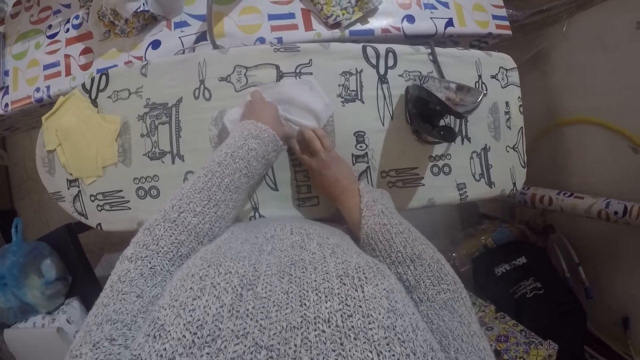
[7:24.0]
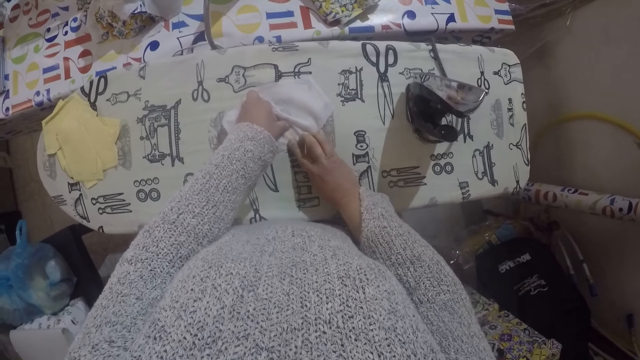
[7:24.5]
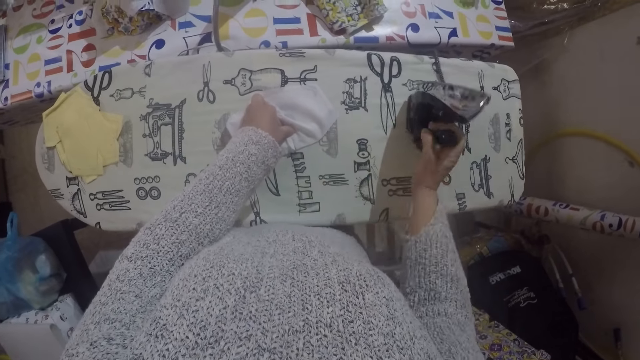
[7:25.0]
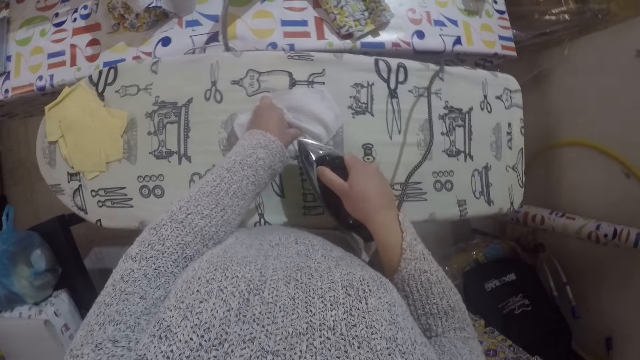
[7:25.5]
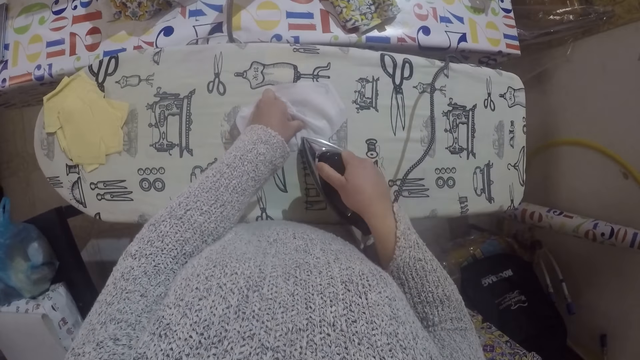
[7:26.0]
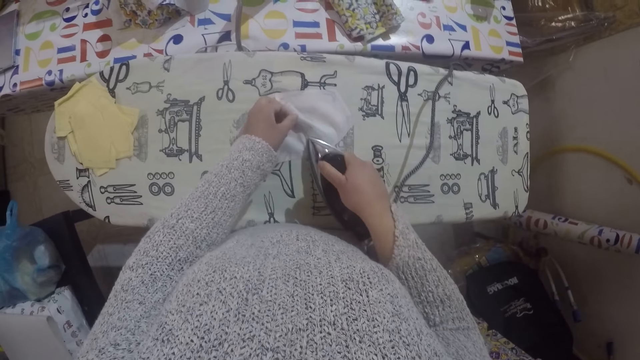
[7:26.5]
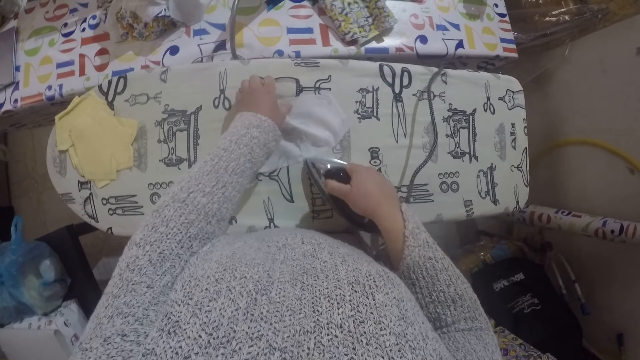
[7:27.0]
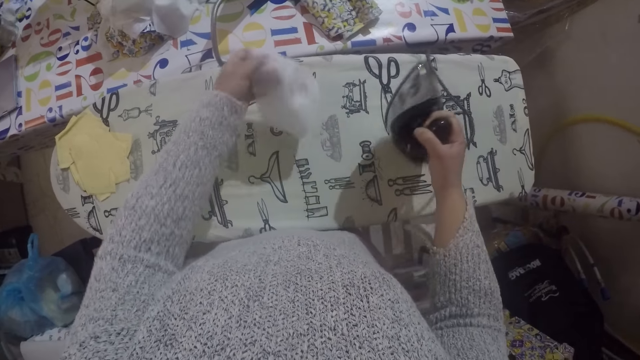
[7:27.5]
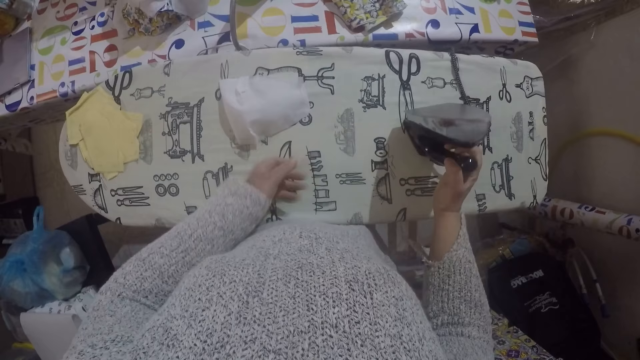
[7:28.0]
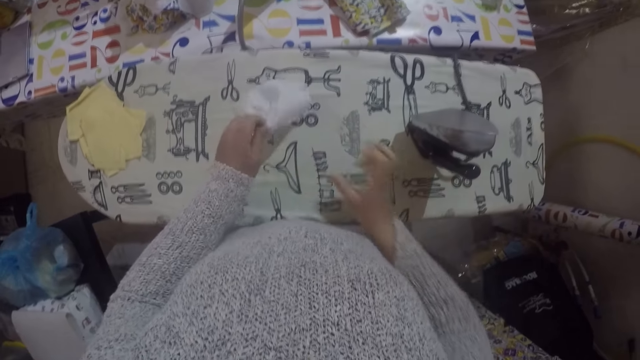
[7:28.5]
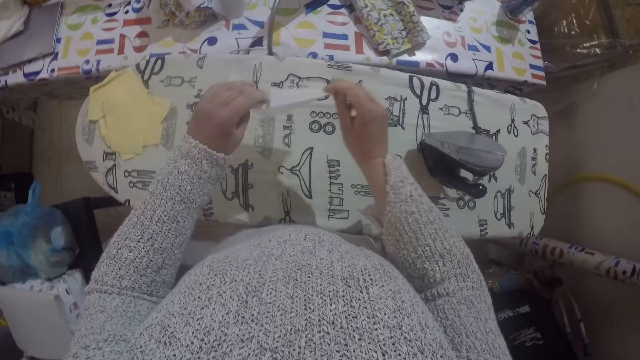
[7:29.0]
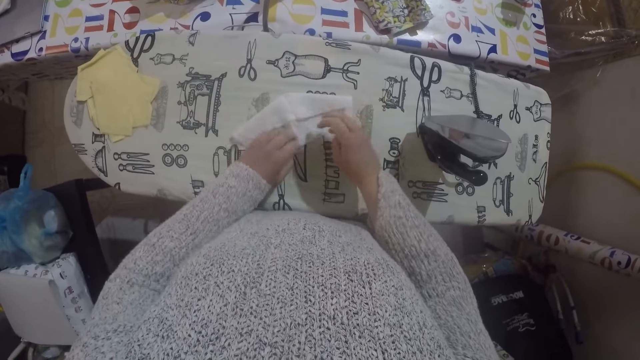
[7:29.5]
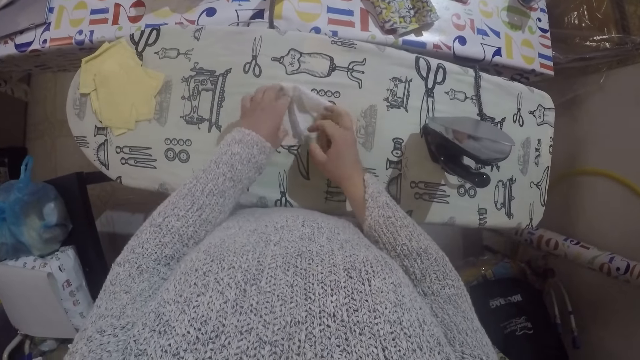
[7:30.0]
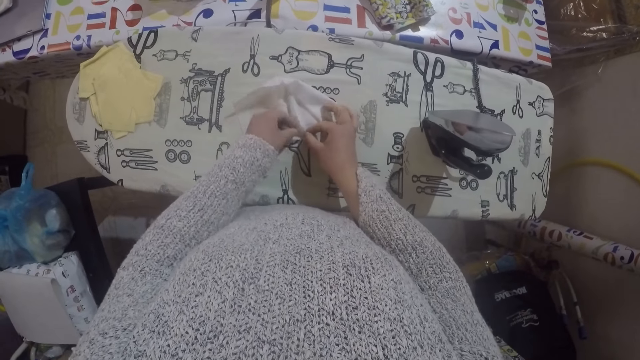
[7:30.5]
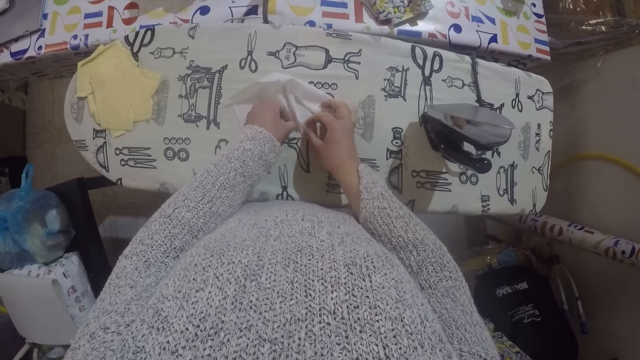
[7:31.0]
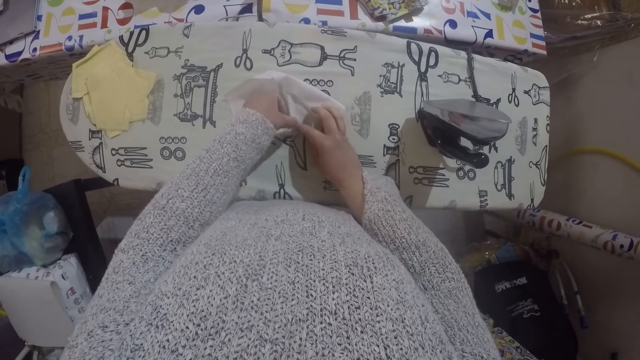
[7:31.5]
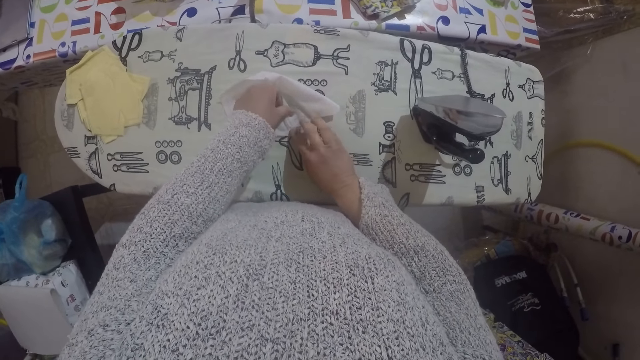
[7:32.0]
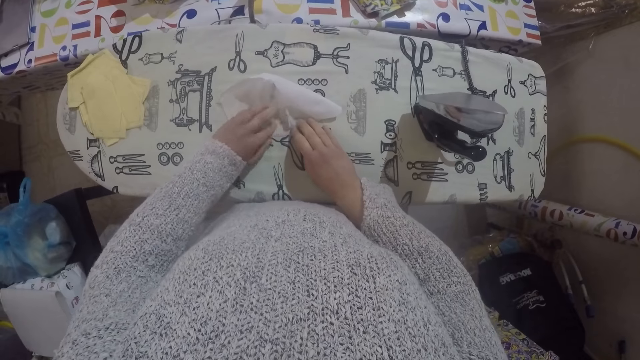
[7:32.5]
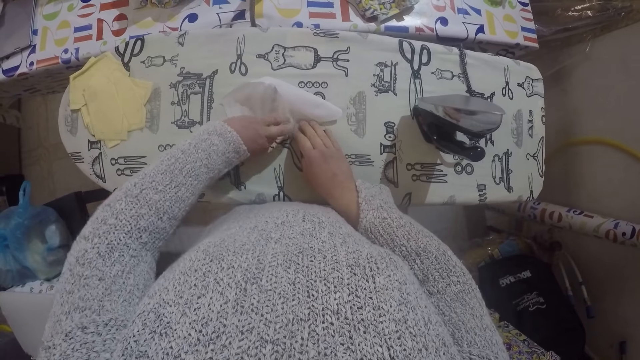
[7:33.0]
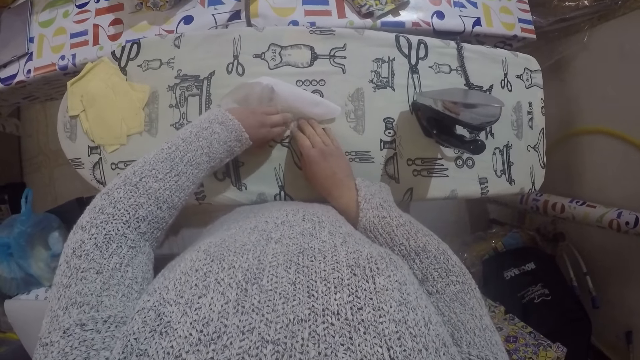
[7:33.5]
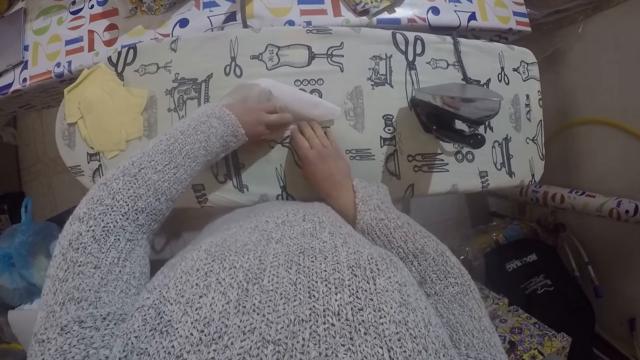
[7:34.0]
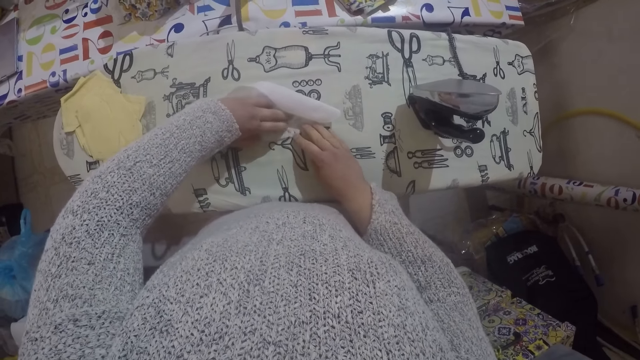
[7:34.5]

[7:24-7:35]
The camera wearer folds a piece of cloth or material. They iron the material with the iron box, adjust the position of the material, and straighten the material. They fold the cloth.

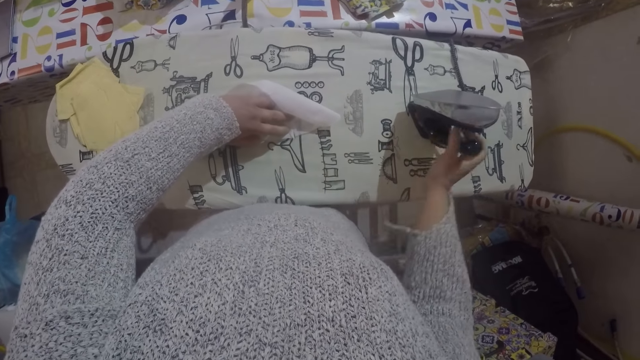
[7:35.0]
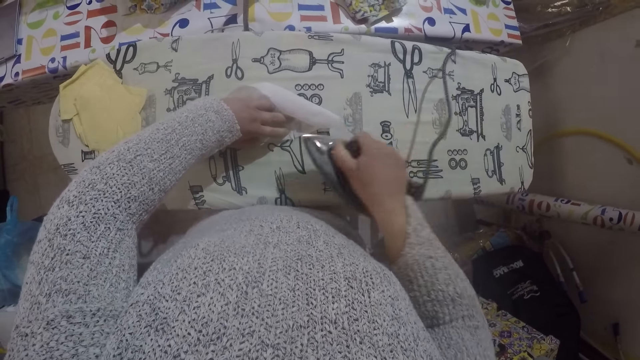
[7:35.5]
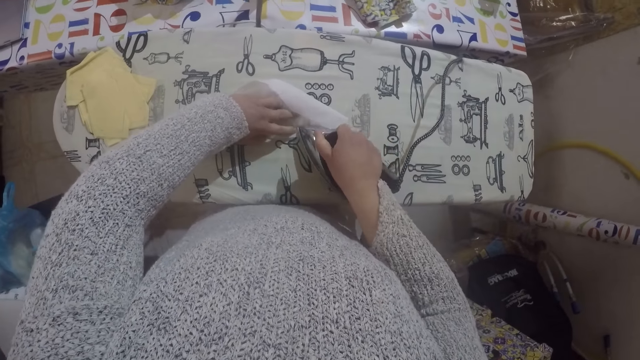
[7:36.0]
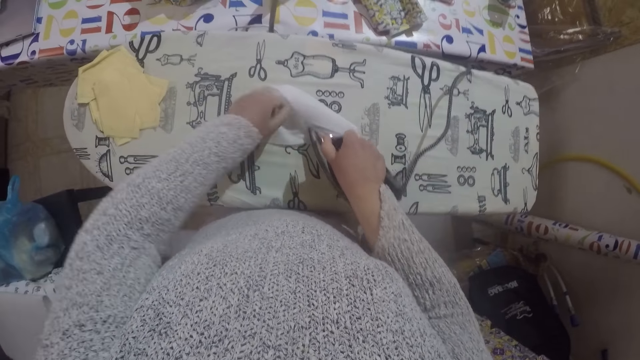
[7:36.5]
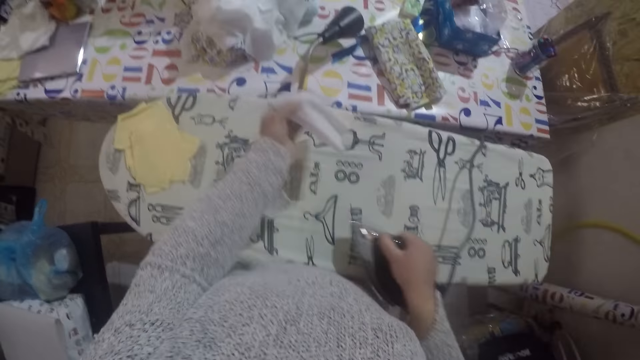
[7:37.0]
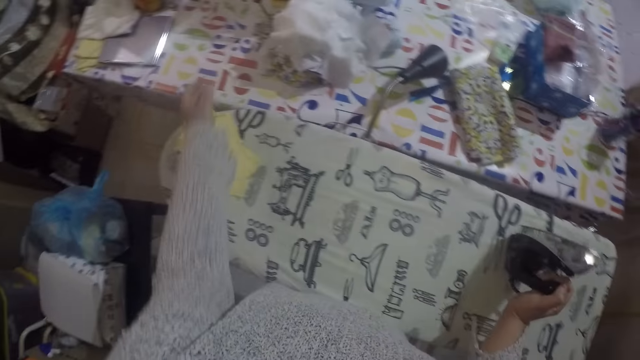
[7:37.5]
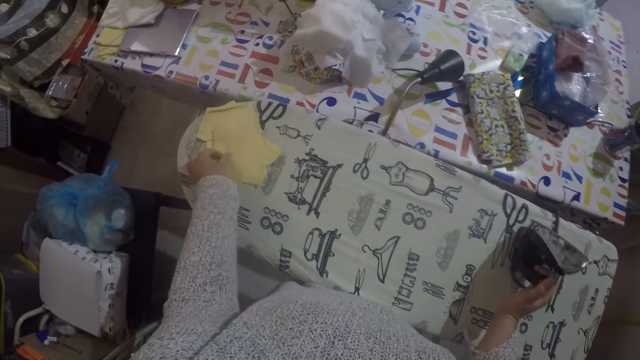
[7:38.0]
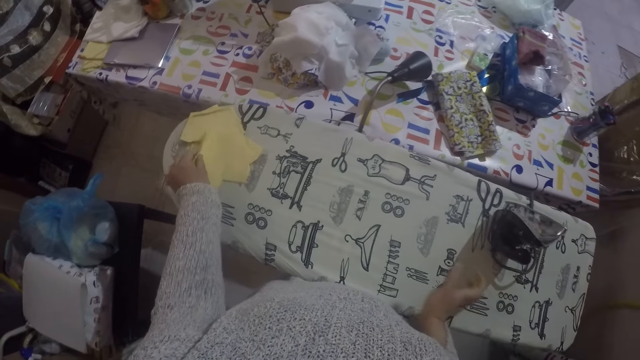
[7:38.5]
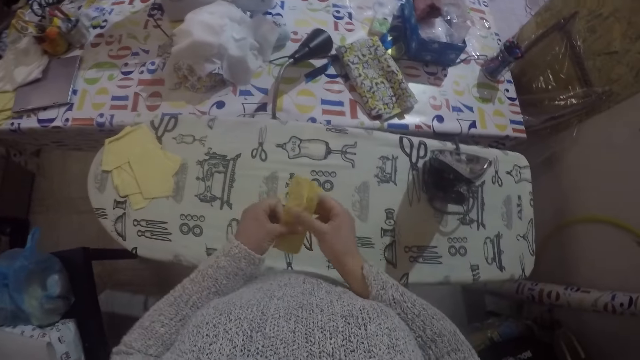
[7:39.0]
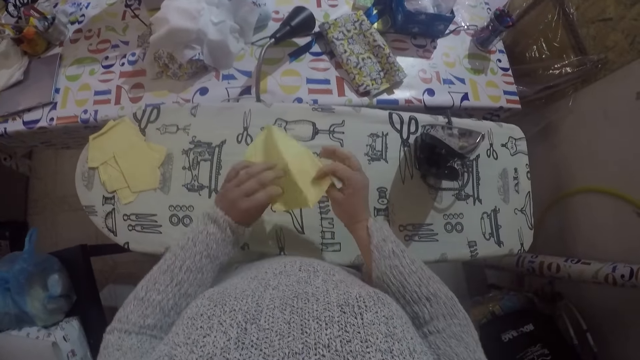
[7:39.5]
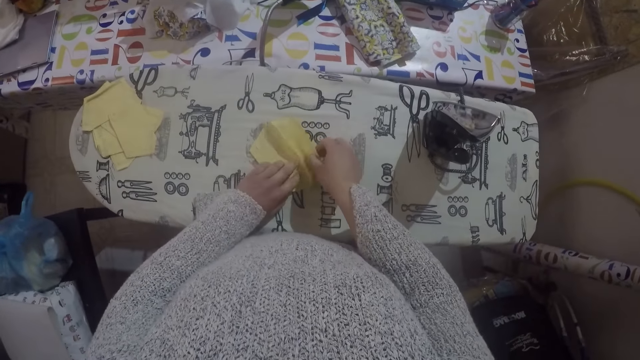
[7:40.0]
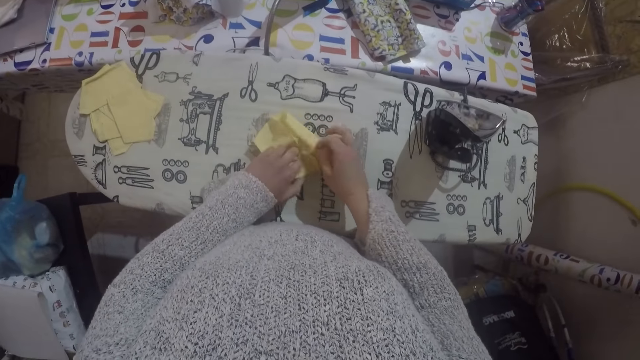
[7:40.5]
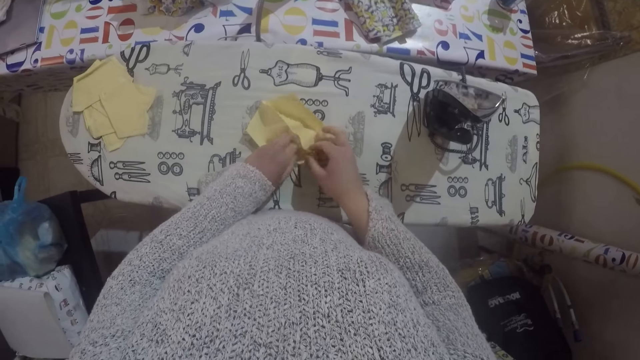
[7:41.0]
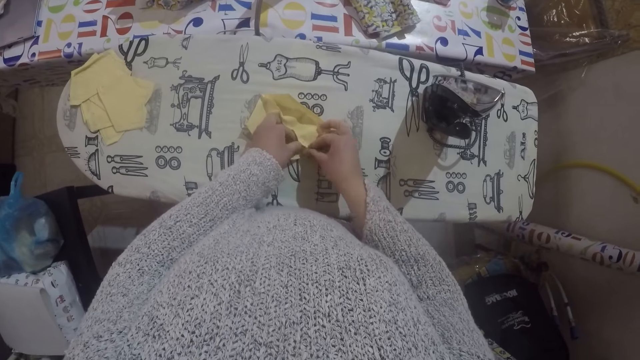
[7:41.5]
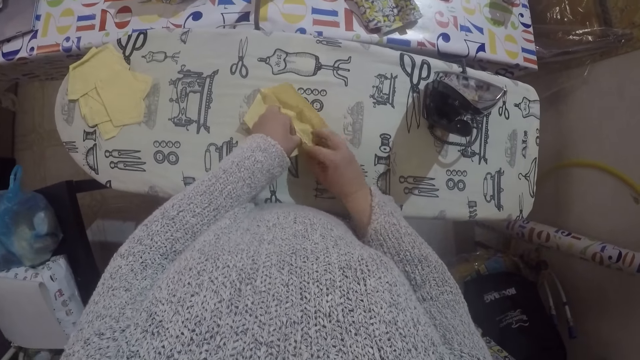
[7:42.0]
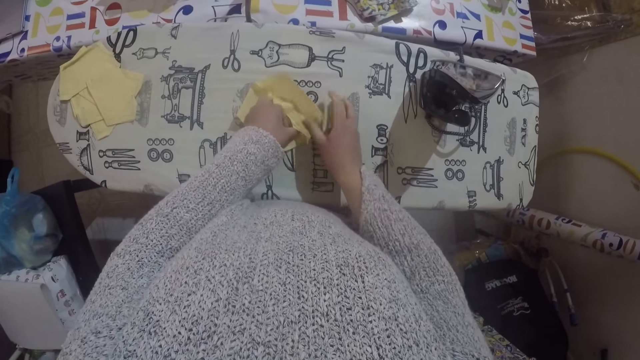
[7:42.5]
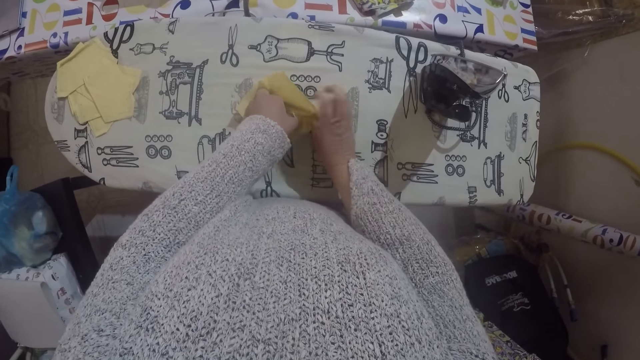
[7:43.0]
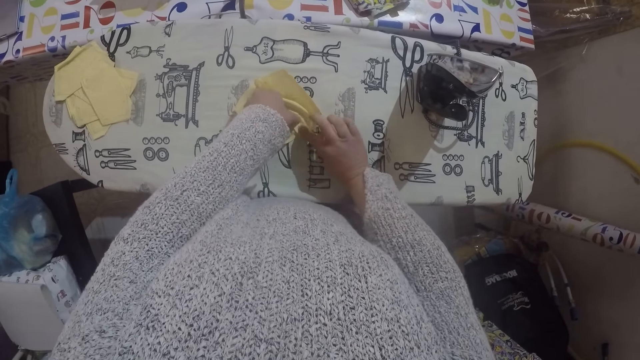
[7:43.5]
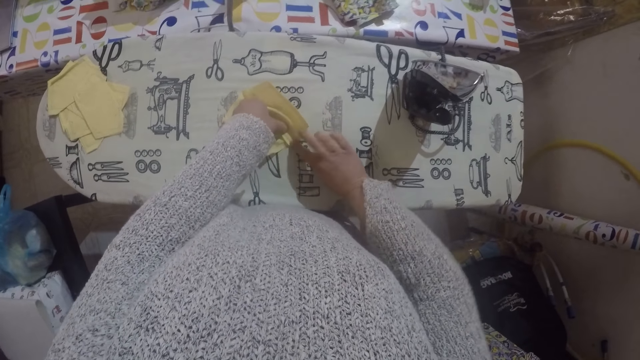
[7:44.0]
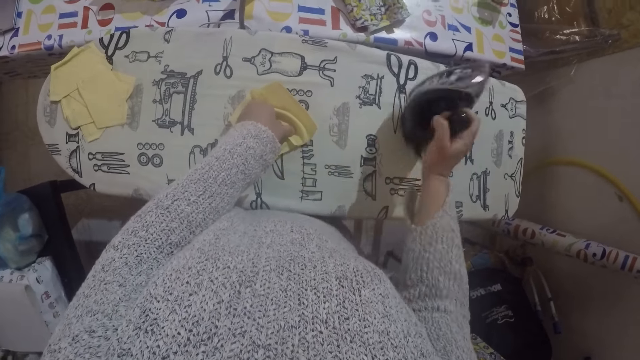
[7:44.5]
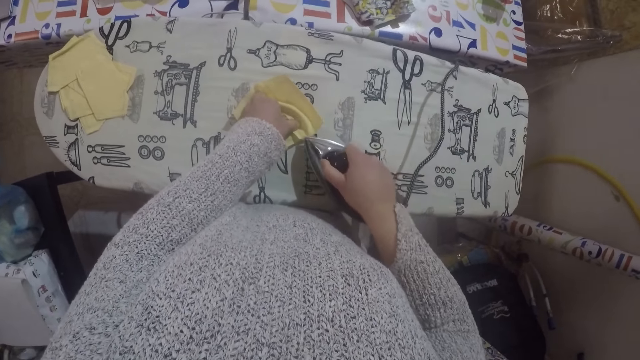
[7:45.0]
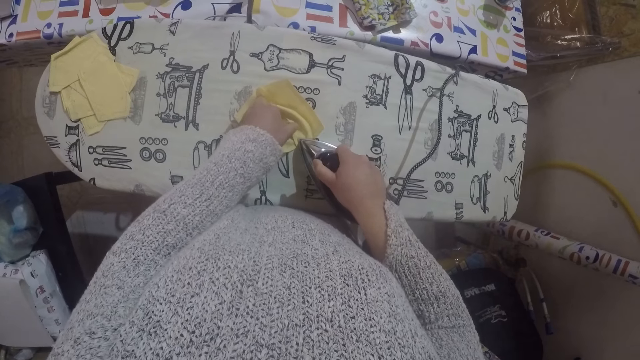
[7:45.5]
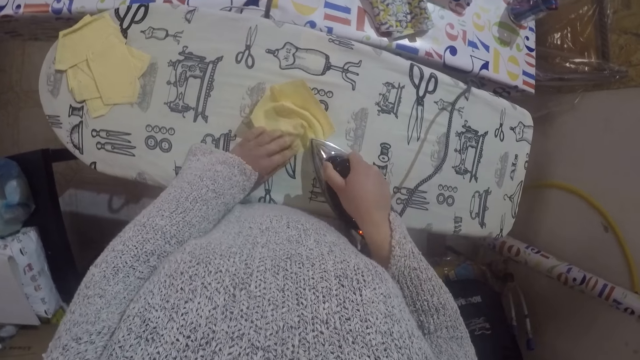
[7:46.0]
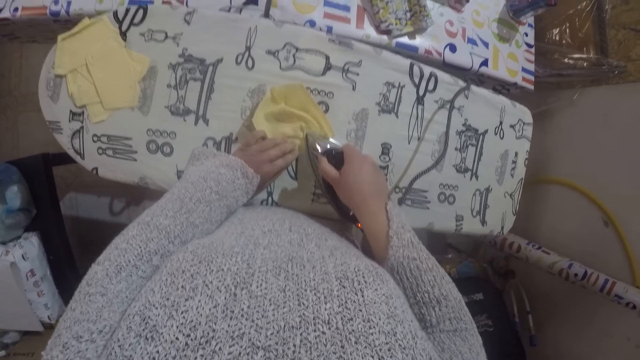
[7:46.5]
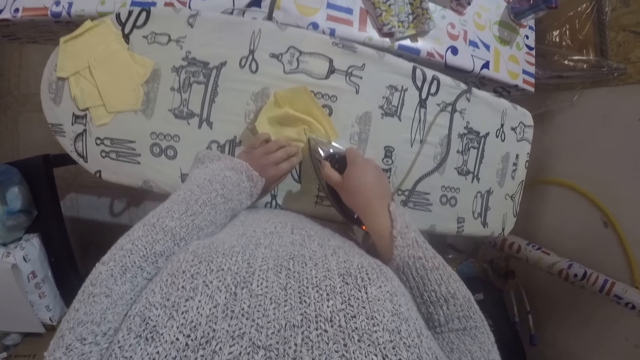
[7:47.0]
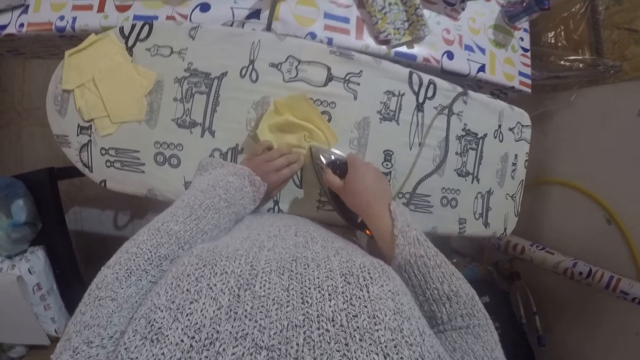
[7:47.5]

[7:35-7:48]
The camera wearer irons the material or cloth with the iron box. They move the material to the table and throw the cloth to the other table. They pick up the material, unfold the material, place the material on the ironing board, and straighten the material. They fold the cloth. They iron the material with the iron box.
